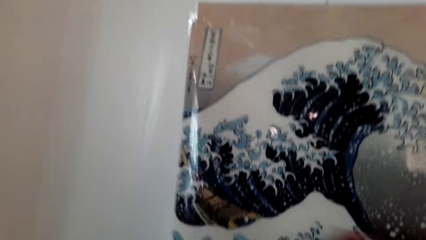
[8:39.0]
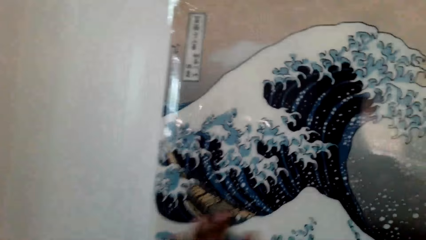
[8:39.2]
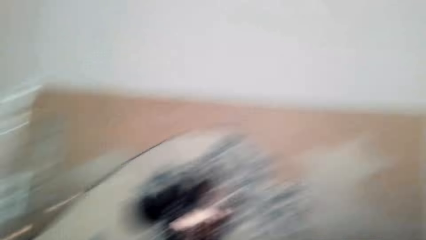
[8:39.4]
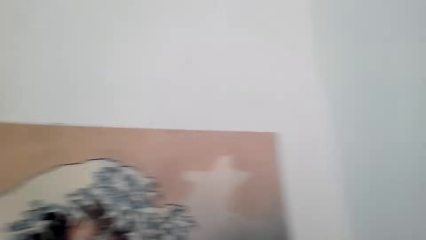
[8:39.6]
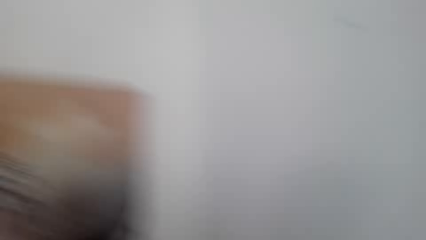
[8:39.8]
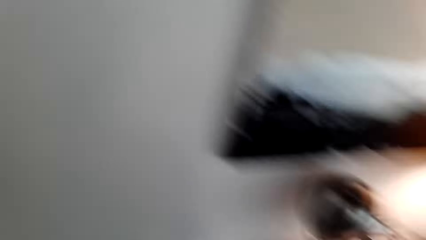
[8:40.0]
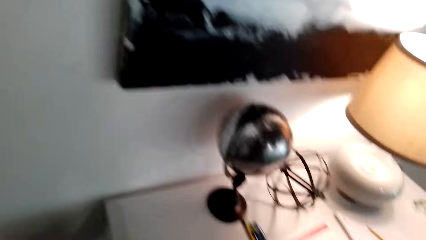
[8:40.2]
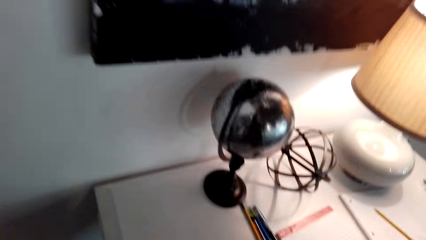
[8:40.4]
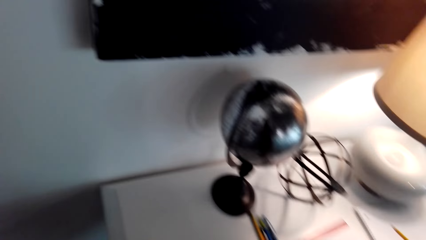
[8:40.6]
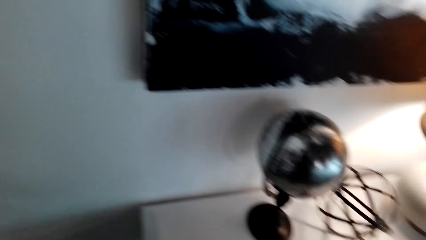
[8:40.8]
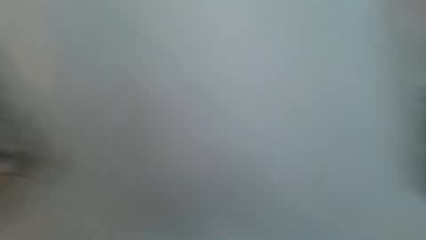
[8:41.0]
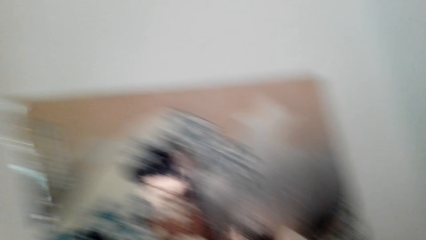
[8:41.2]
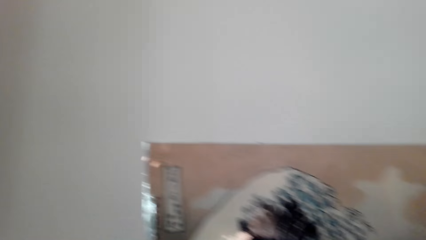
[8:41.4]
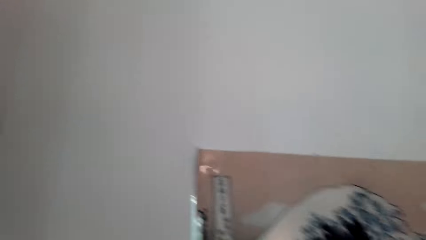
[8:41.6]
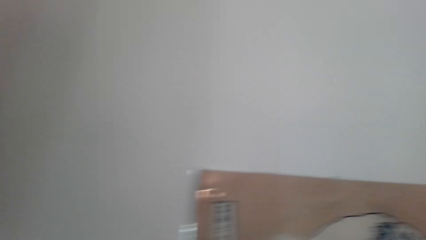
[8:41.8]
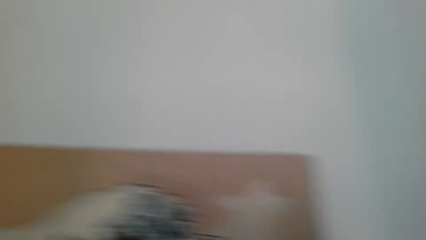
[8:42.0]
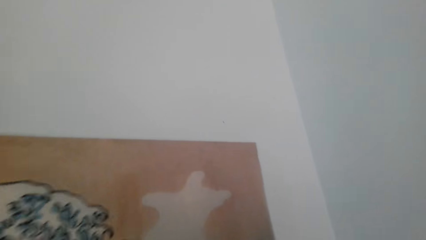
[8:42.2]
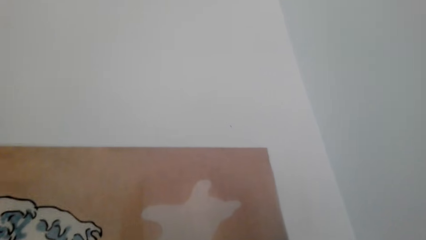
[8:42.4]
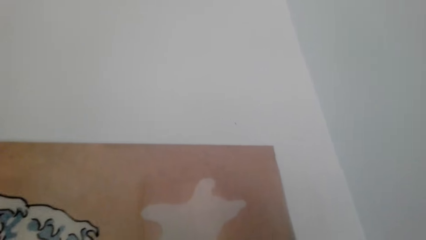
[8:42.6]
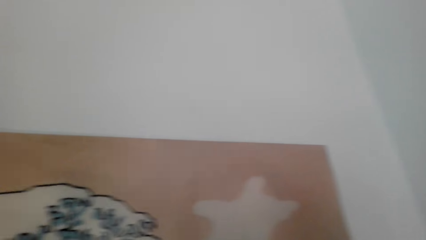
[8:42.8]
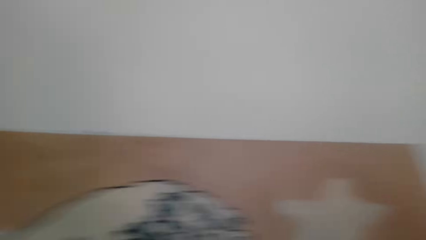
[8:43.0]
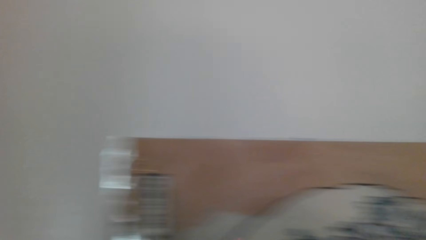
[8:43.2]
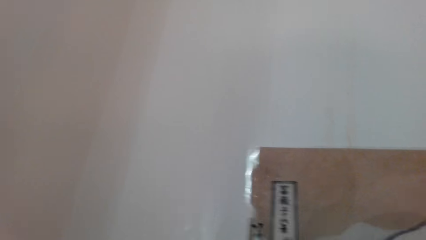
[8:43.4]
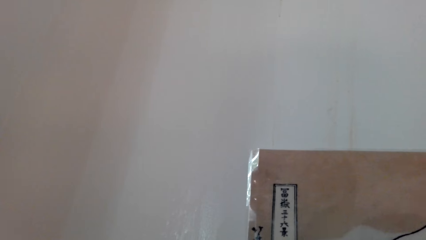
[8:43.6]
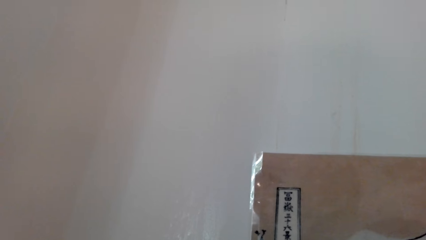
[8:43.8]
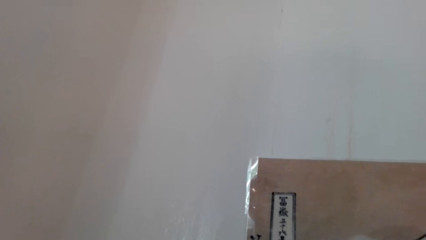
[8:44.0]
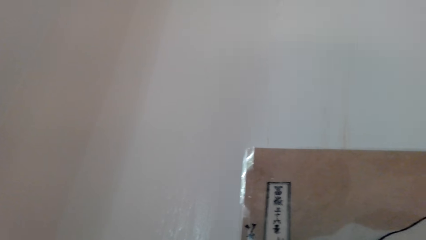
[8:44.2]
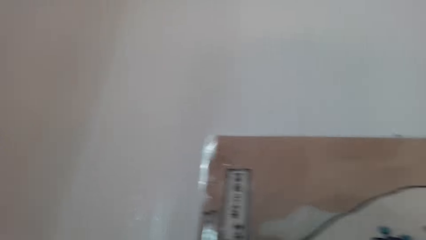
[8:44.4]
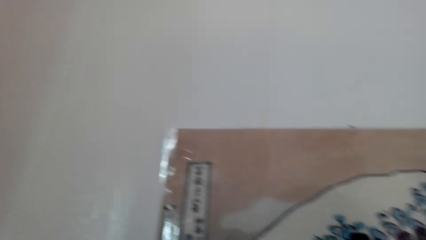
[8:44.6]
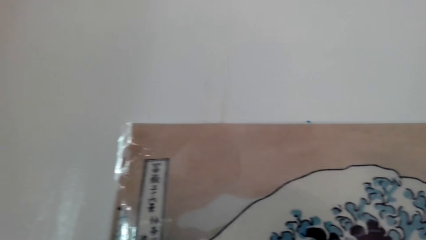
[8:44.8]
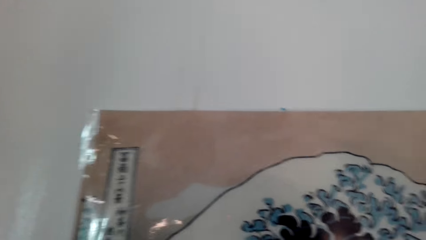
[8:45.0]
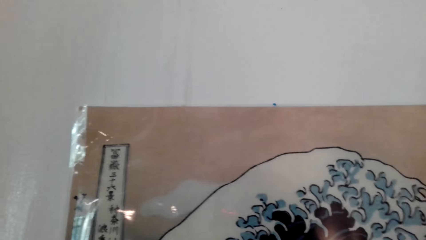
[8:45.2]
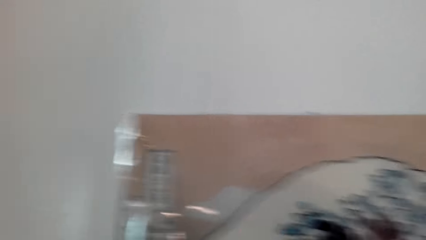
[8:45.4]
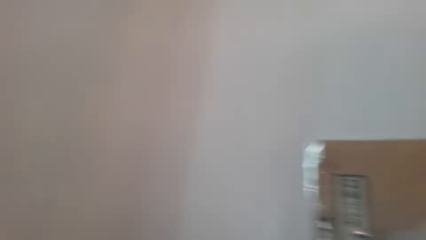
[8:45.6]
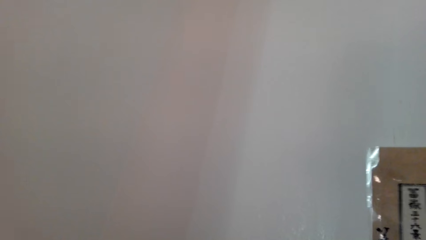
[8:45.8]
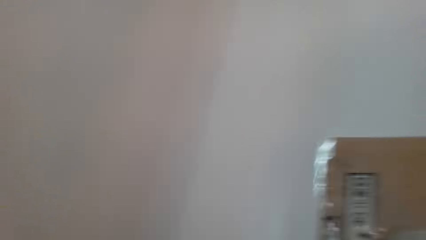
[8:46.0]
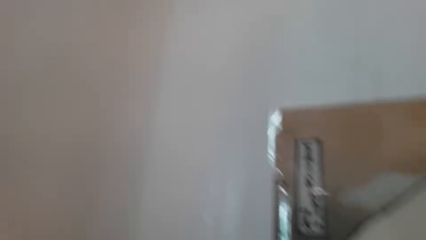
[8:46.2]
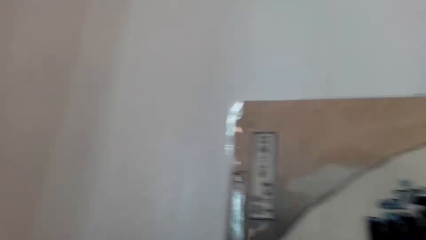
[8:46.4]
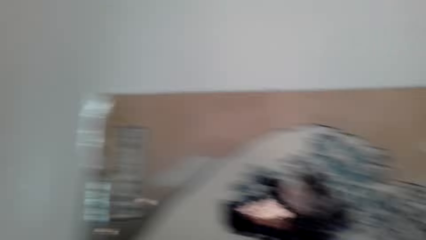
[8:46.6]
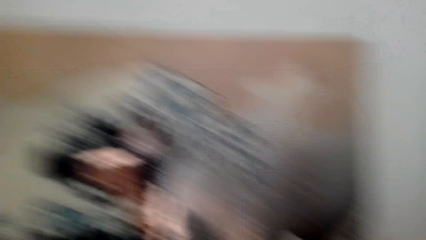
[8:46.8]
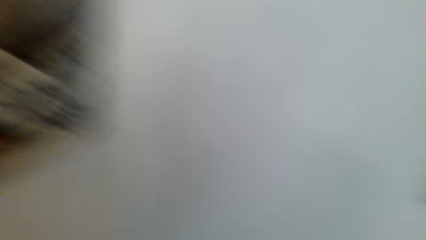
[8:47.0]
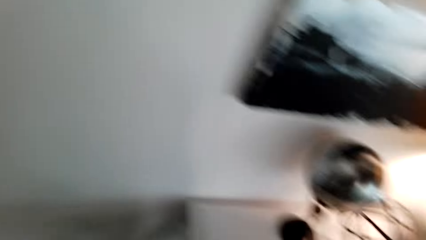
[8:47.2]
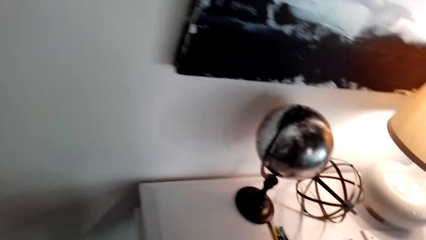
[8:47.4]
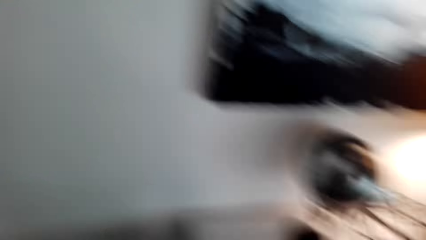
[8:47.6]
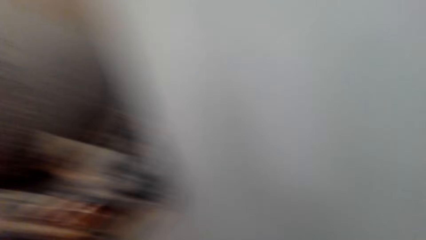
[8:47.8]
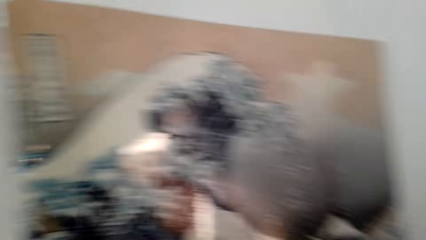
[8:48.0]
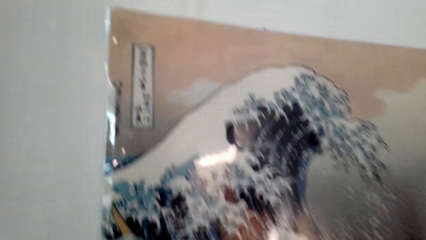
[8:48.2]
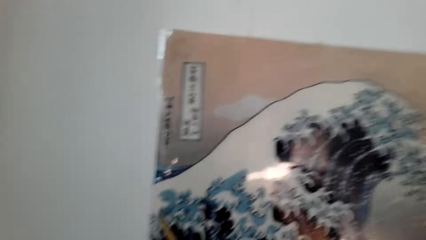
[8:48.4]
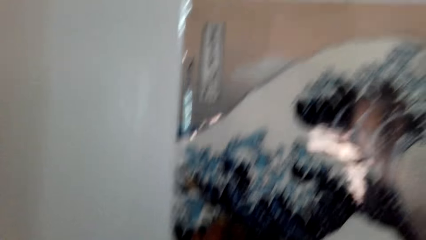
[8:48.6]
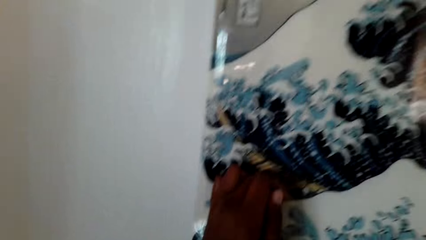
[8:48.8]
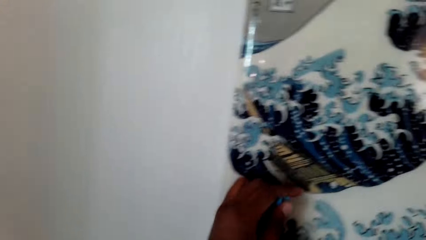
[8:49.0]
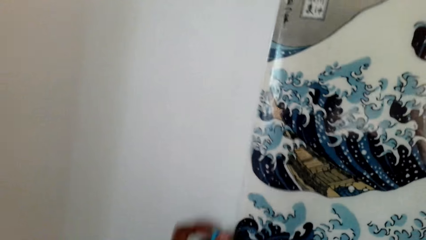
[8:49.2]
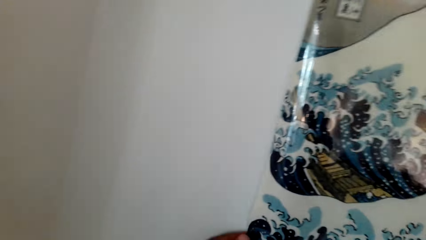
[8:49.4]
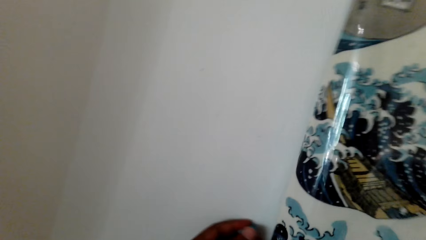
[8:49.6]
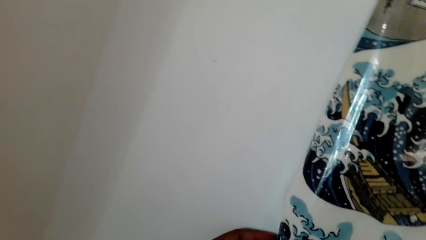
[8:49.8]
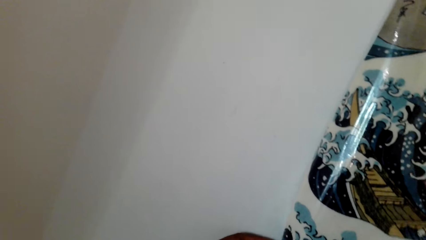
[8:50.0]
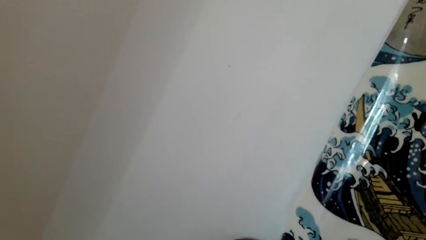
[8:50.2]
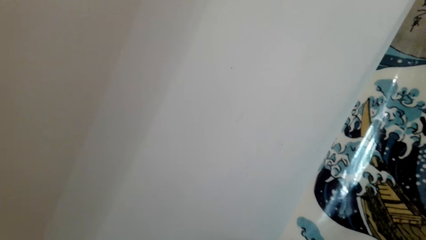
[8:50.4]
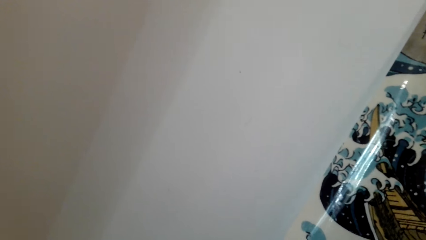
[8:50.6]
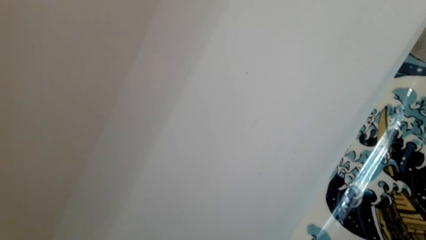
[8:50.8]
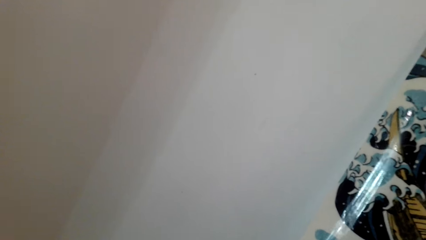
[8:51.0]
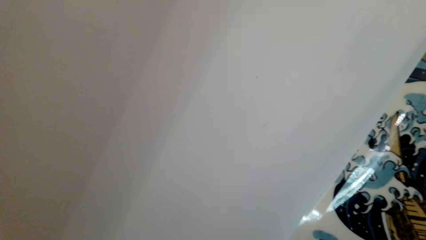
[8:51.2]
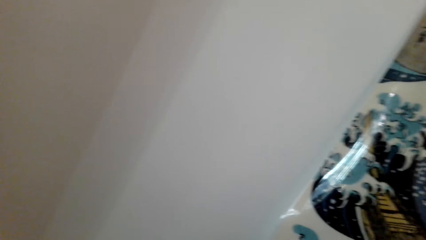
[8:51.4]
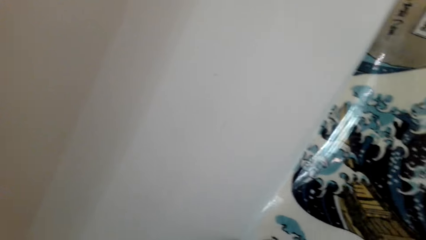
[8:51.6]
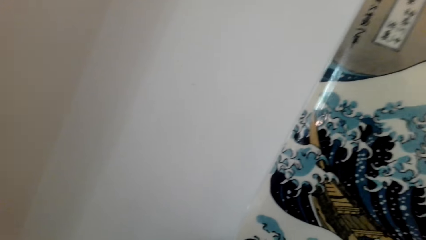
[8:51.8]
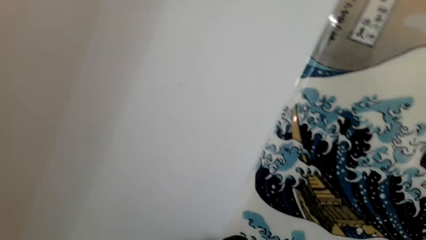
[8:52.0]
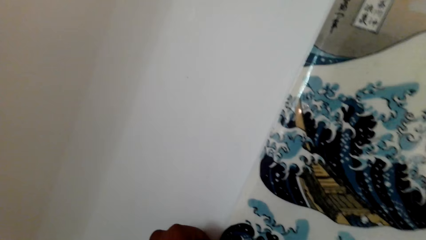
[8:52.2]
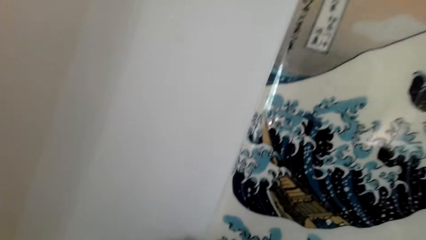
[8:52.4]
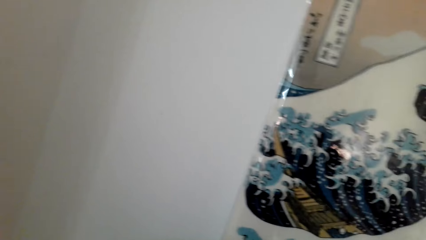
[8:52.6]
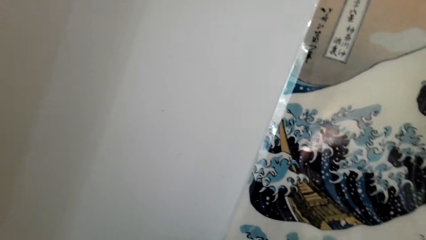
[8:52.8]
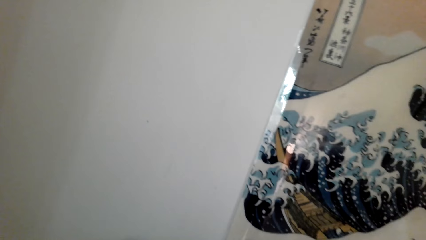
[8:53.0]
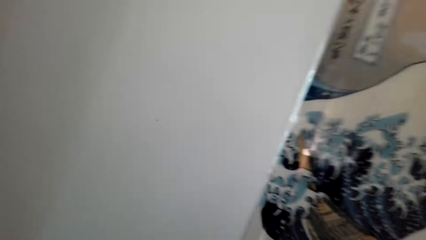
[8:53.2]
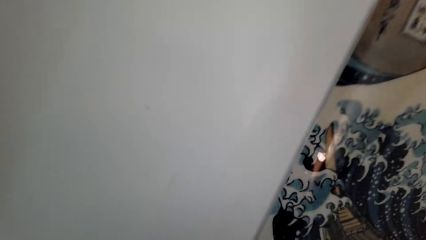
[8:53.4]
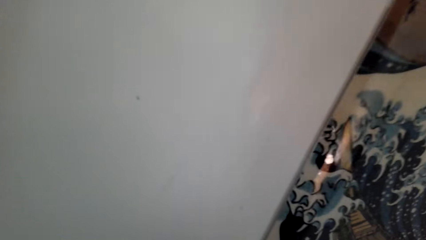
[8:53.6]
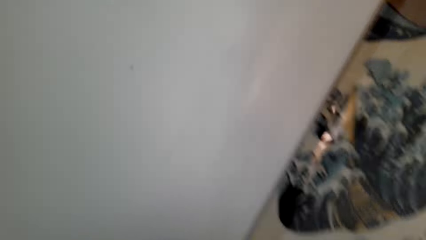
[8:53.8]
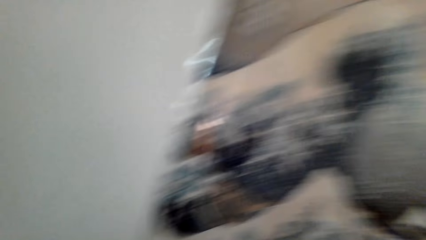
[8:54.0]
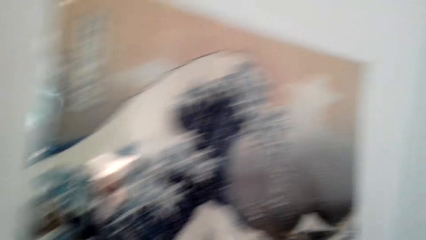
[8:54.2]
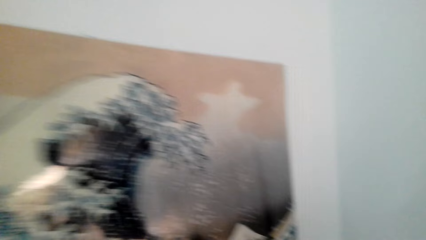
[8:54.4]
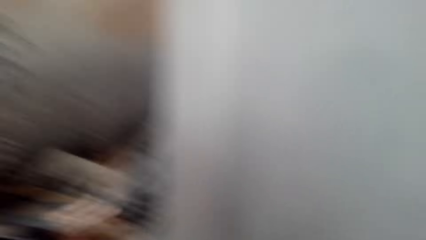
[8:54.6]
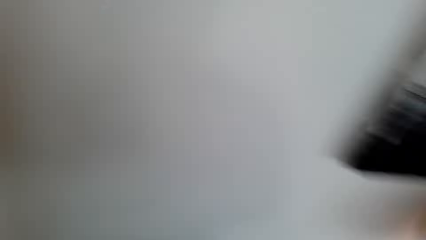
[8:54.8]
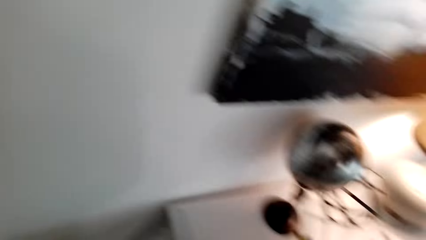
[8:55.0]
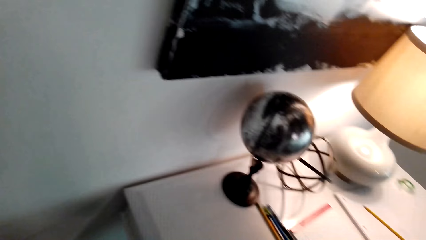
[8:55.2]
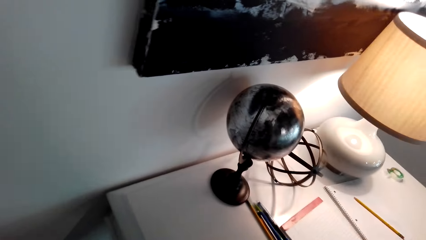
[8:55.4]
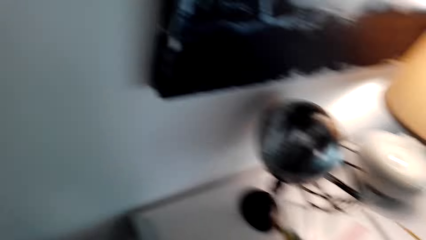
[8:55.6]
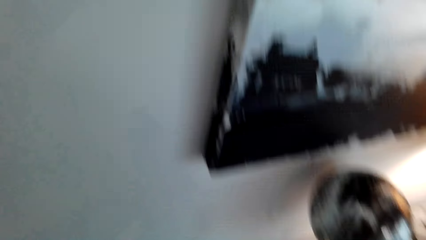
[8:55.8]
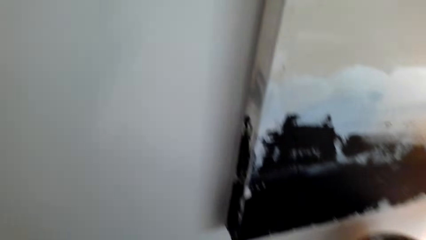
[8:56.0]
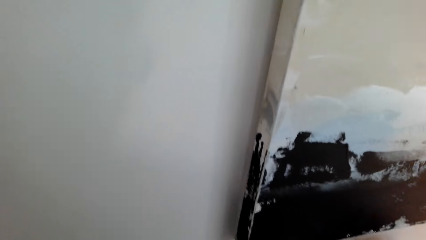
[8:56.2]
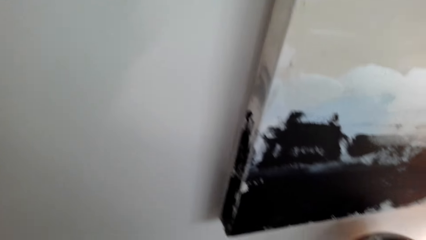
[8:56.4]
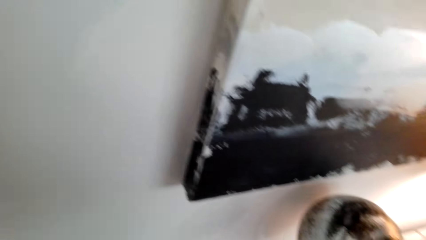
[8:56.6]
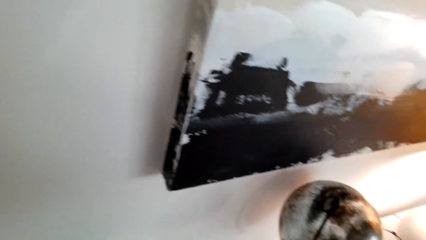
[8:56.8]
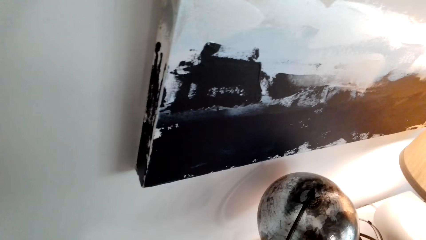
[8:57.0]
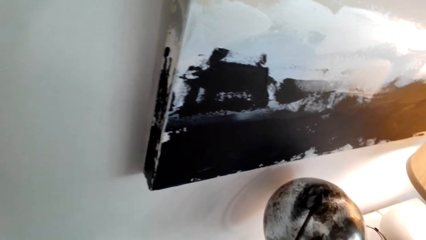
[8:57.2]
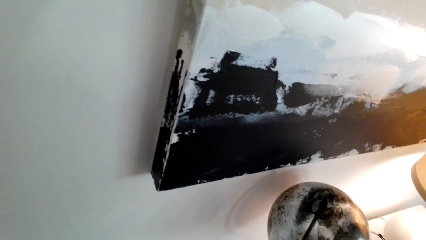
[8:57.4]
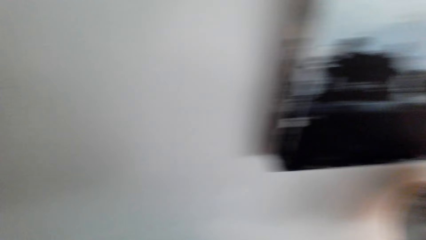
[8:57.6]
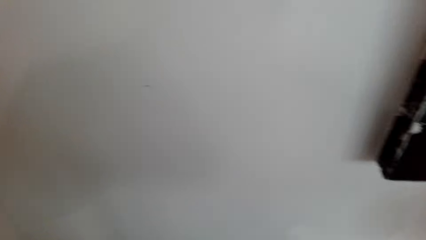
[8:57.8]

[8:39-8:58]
The camera wearer looks around. They stare at the art paint. They look around. They stick the art paint on the wall with mounting putty. They look around.
